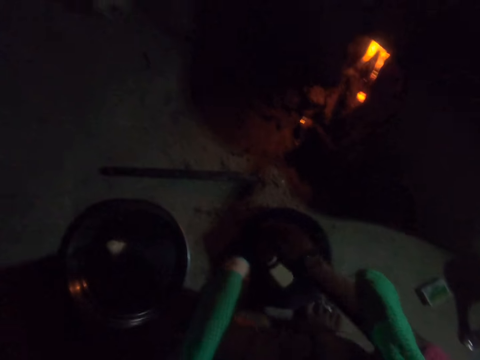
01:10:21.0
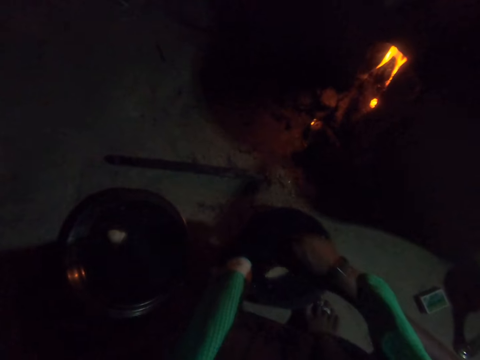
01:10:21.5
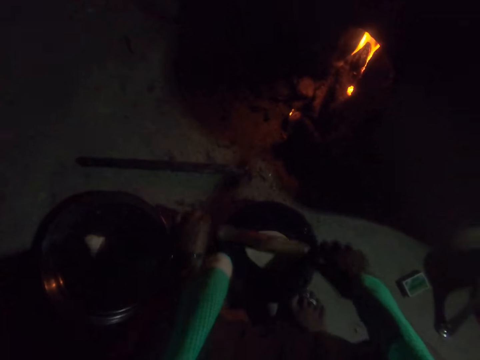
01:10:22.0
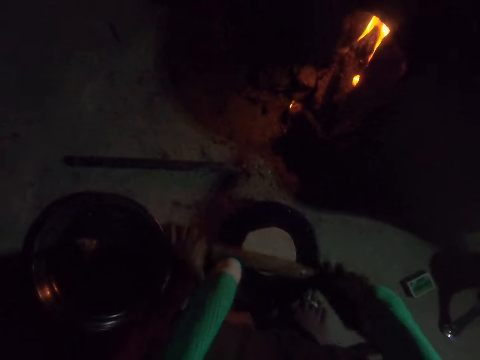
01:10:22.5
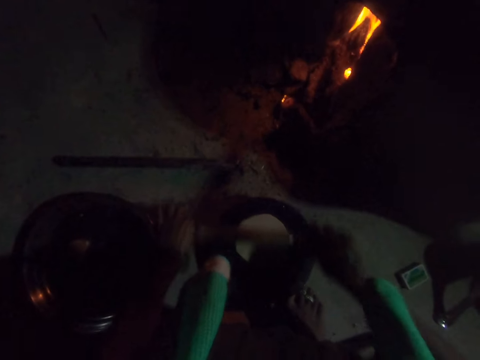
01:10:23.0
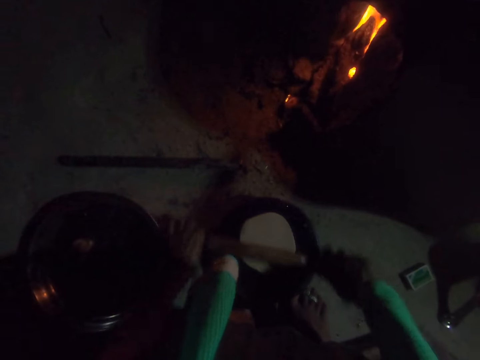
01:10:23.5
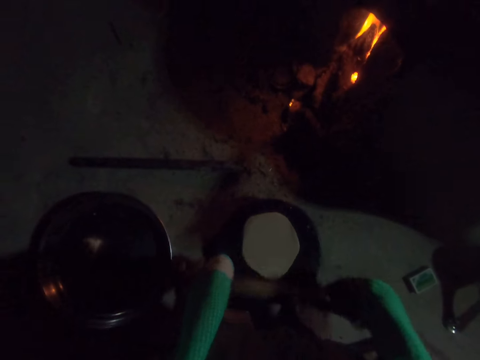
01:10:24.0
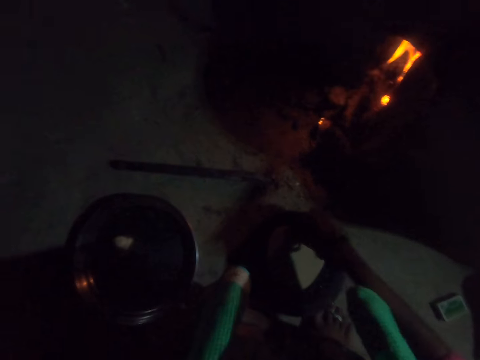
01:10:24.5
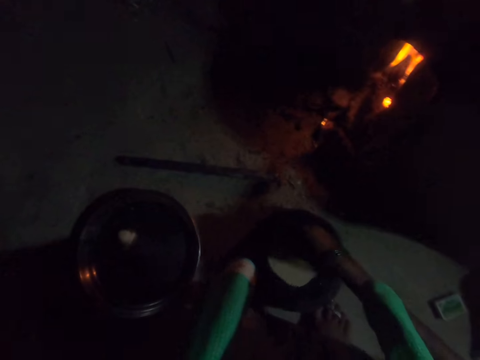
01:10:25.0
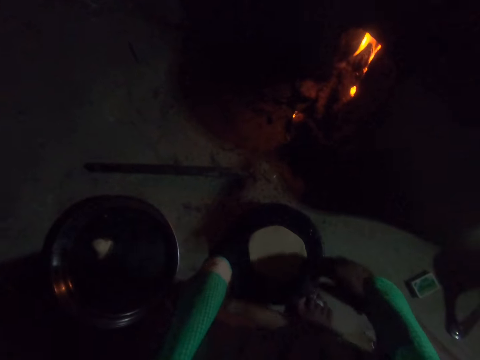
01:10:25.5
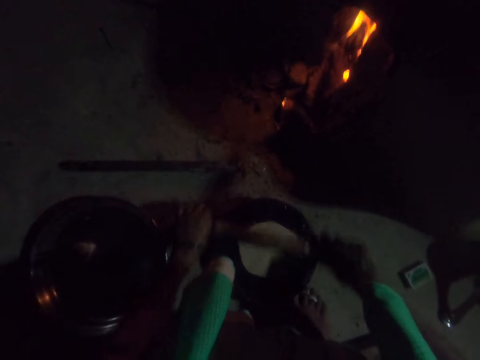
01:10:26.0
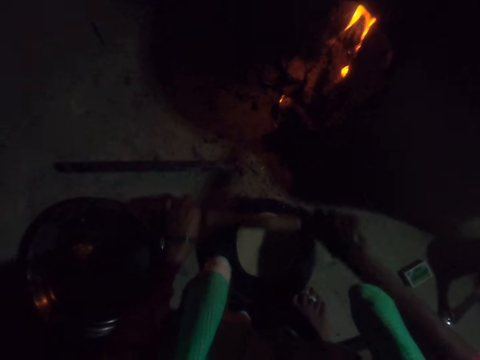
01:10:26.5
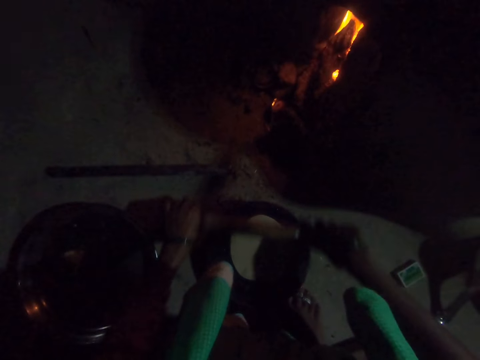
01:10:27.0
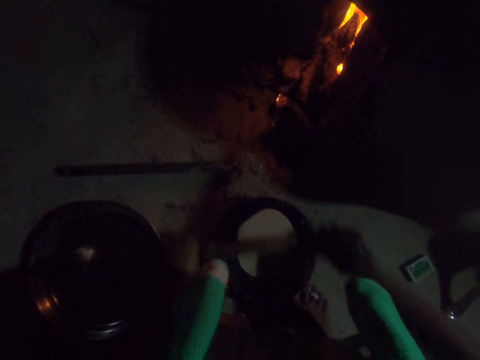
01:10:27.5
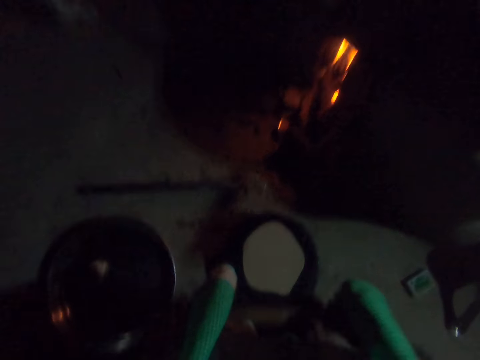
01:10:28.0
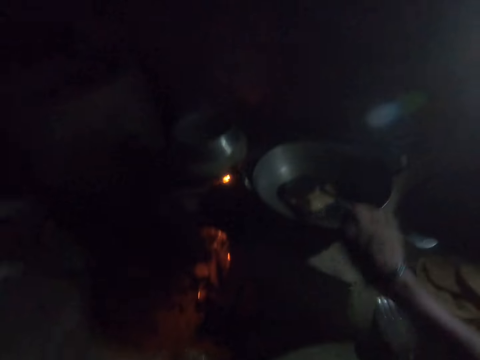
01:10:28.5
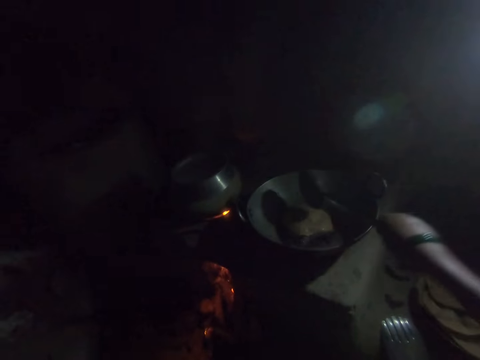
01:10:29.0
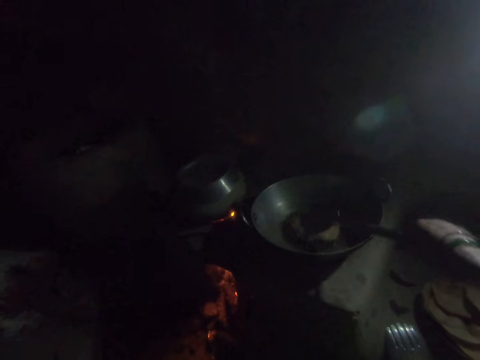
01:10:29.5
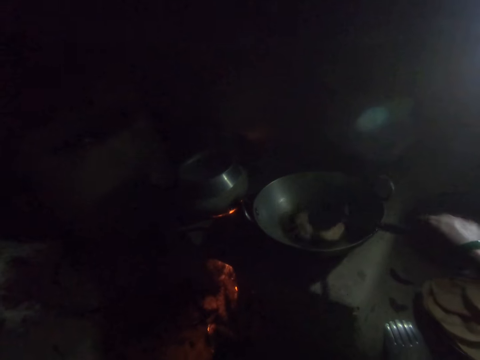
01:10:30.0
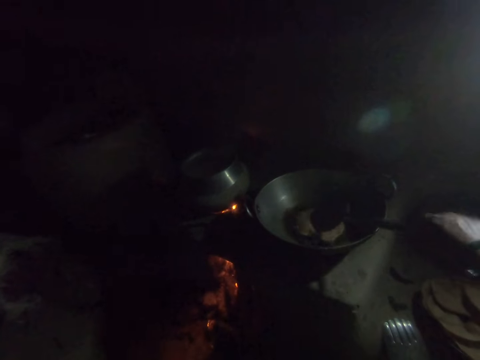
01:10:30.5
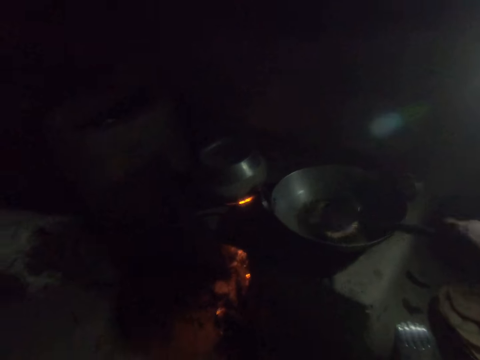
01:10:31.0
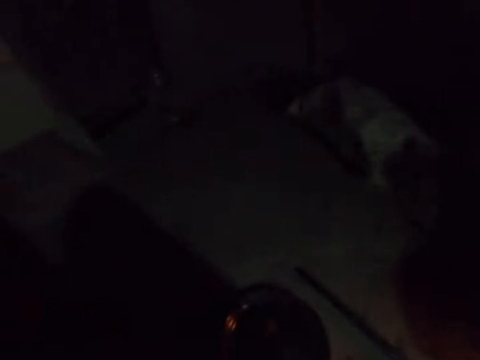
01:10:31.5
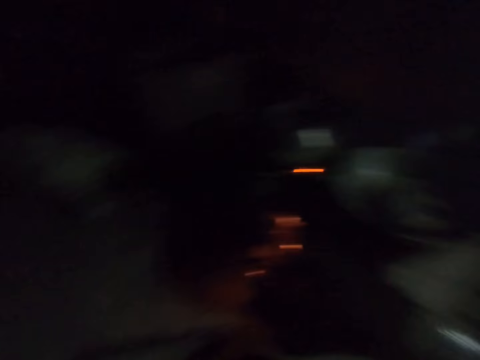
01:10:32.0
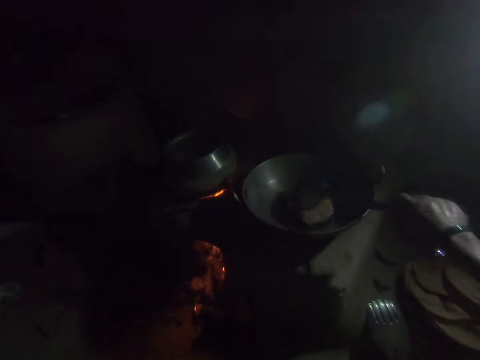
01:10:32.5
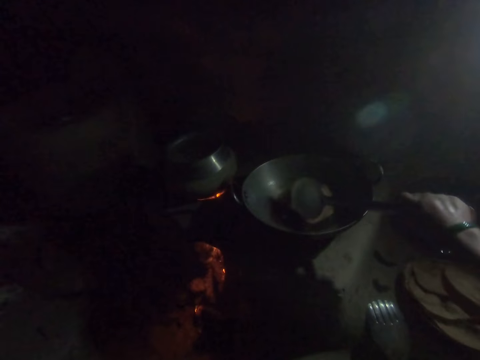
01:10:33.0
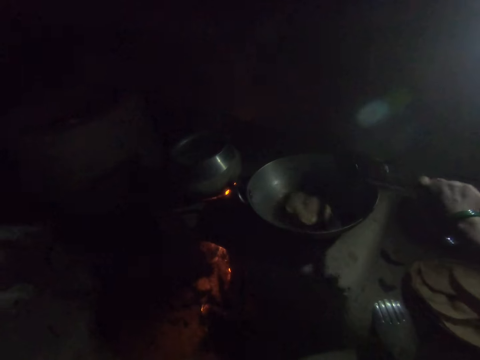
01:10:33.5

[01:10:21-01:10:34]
The camera wearer turns the dough on the rolling board with her right hand. She rolls the dough on the rolling board with the rolling pin. She turns the dough on the rolling board with her right hand. She rolls the dough on the rolling board with the rolling pin. She adjusts a flat bread in a pan with a spatula. She holds the spoon in the frying pan with her right hand. She looks around a kitchen. She adjusts the flat bread in the pan with the spatula.

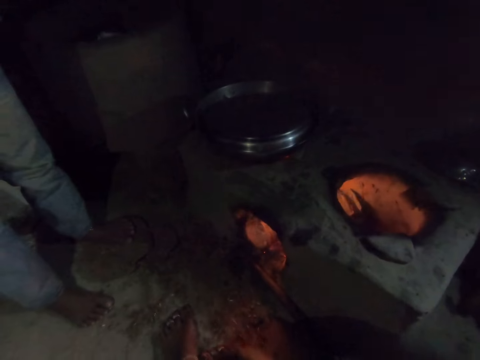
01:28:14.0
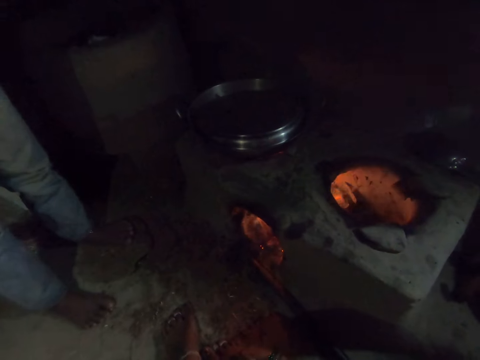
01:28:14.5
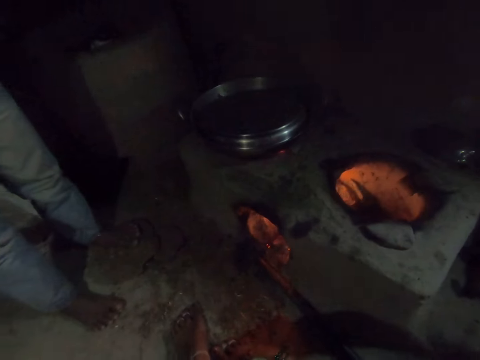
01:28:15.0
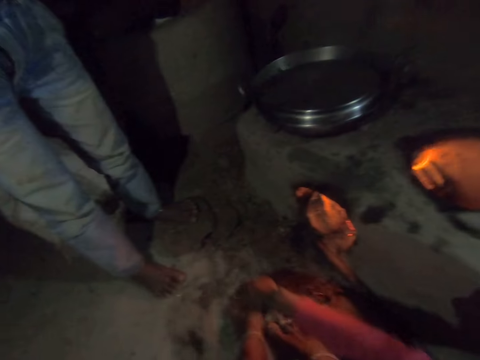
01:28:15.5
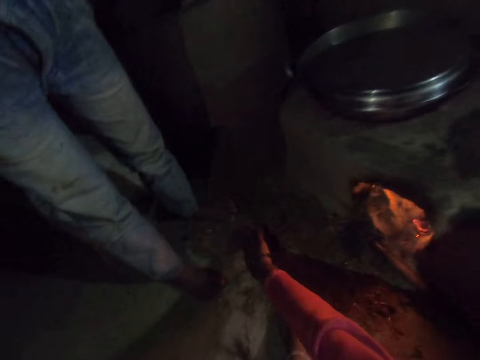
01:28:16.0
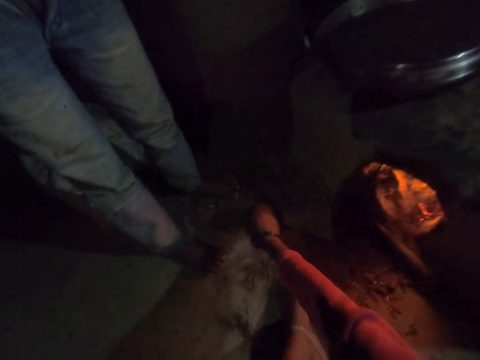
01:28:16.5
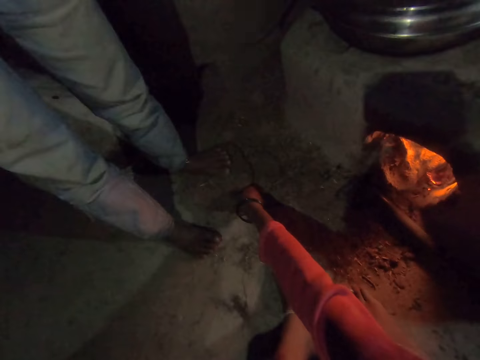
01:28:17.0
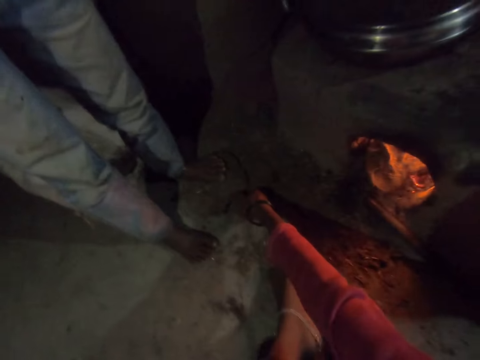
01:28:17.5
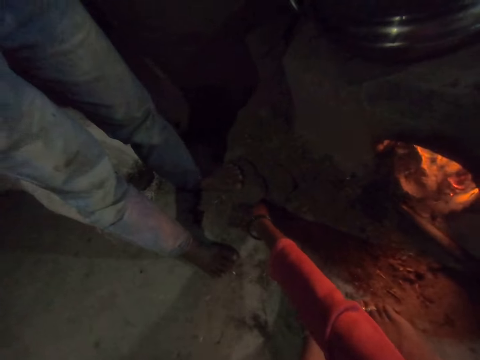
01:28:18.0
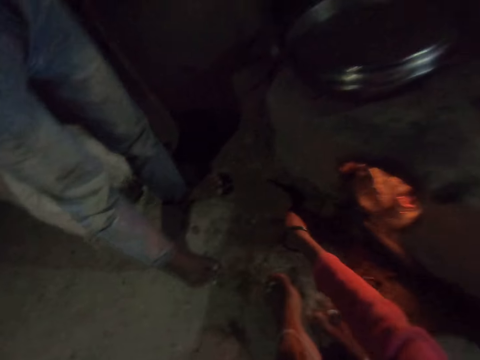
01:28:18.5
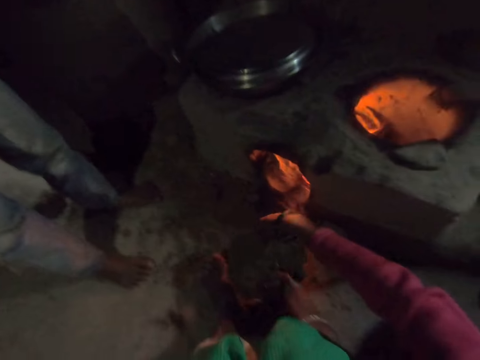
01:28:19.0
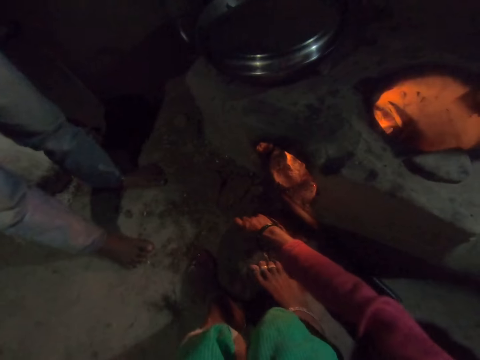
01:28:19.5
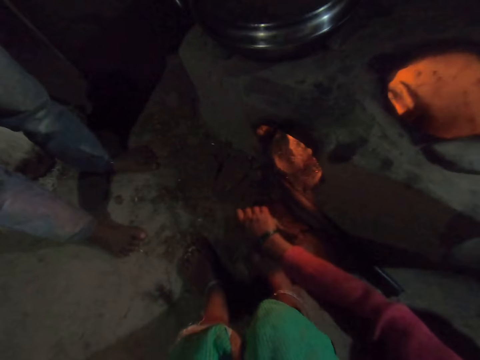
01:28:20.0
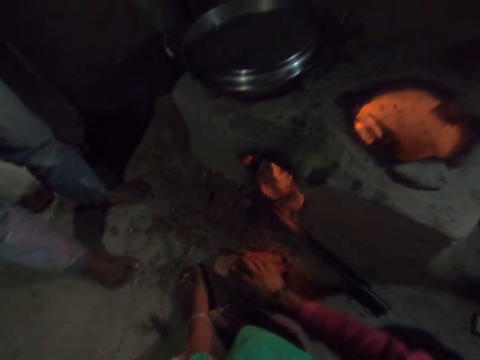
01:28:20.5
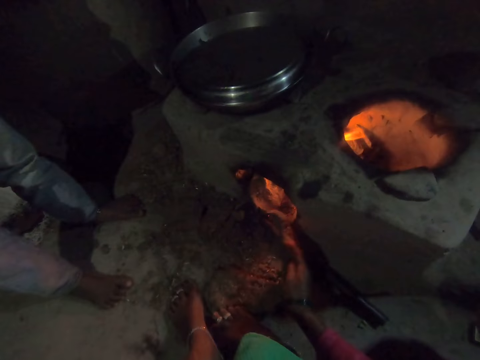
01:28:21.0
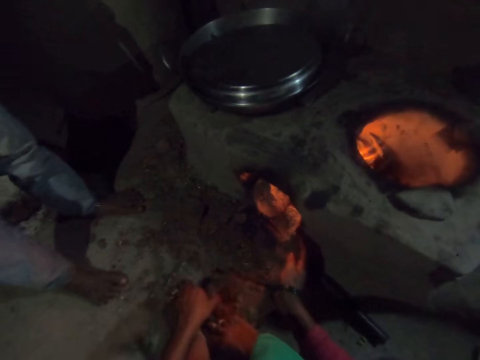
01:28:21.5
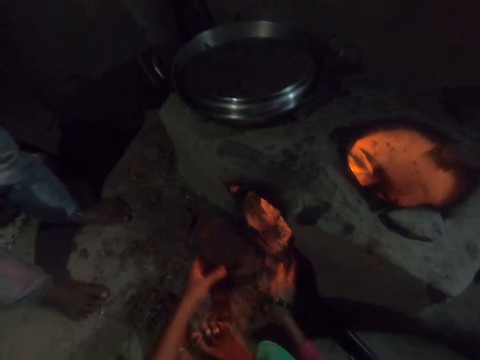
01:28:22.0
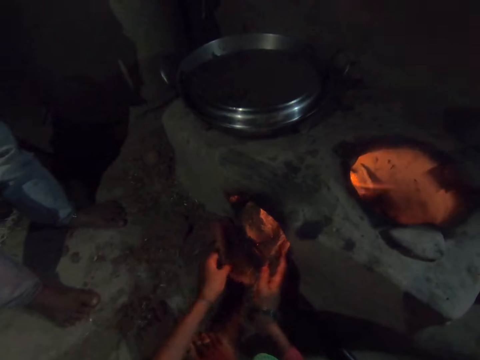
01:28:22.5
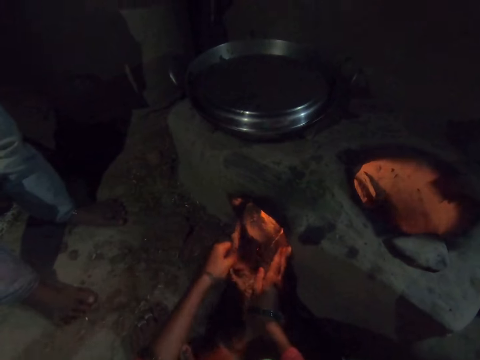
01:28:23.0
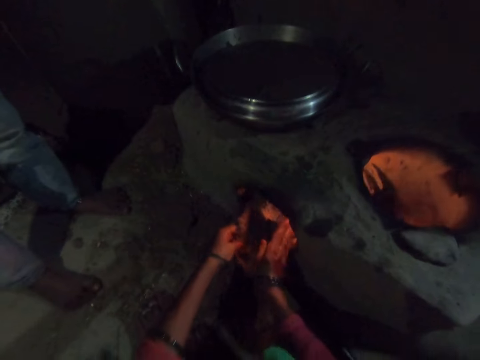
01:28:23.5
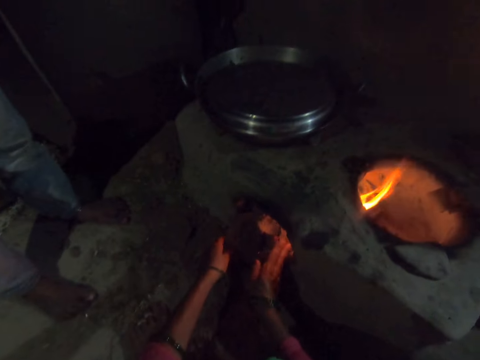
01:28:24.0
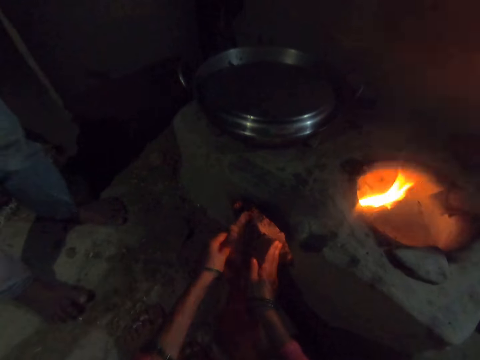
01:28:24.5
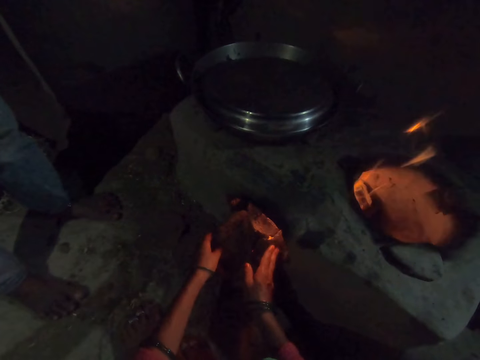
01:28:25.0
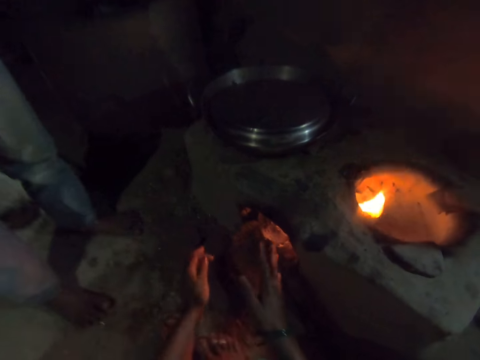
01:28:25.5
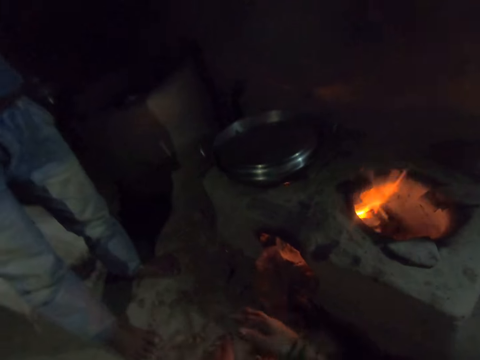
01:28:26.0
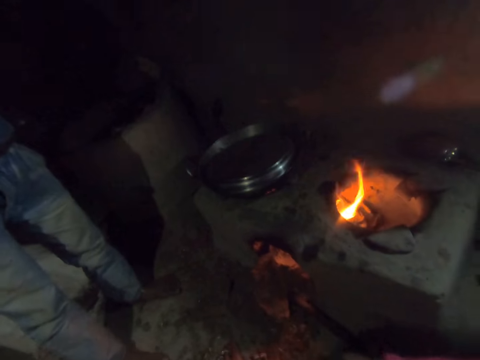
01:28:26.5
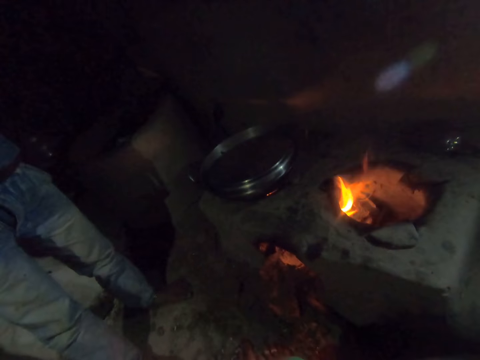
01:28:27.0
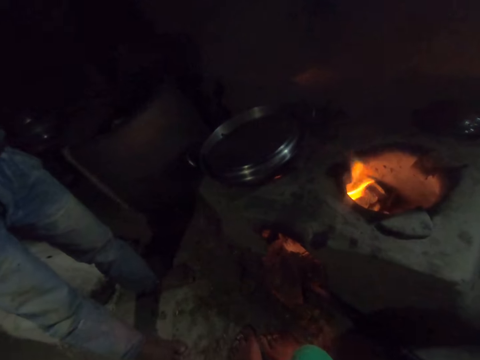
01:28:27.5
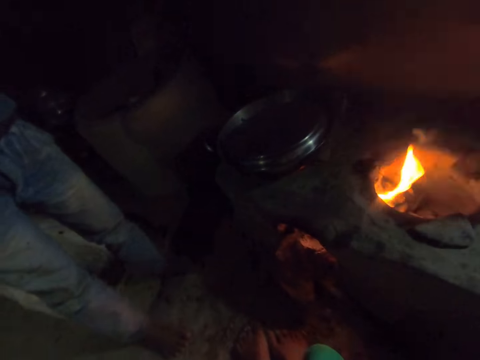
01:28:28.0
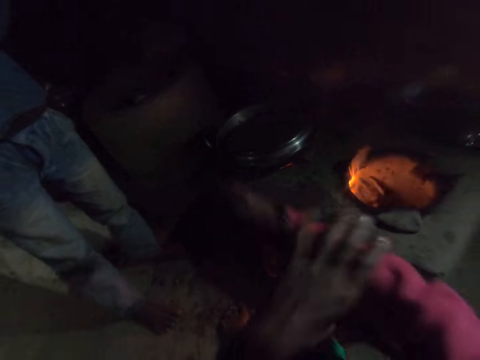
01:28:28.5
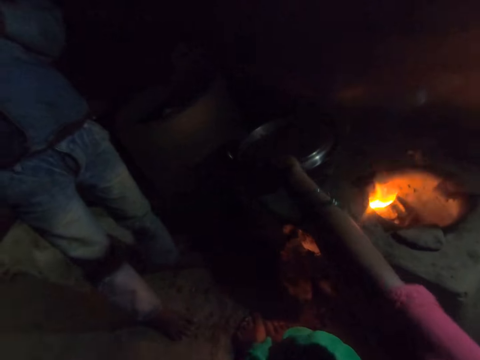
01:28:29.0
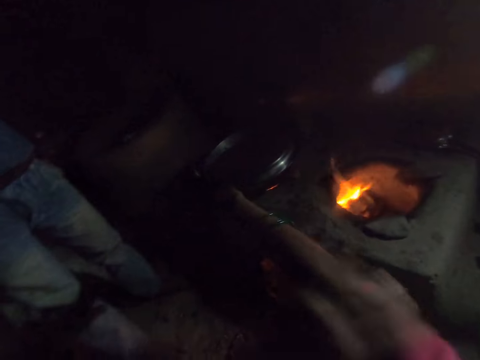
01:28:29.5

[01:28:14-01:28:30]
The camera wearer picks up a stone or cow dung from the ground with her right hand. She drops the stone on the ground. She breaks the mesocarp fibre or cow dung in her right hand with her right foot. She picks up a mesocarp fibre on the ground with her left hand. She puts the mesocarp fibre inside the charcoal stove with both hands. She rubs her hands together. She talks. She rolls up her cloth with her left hand. She folds the sweater's arm on the right hand.
